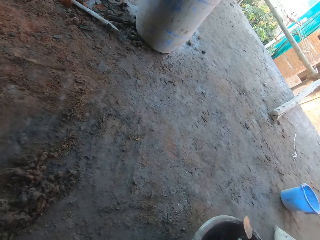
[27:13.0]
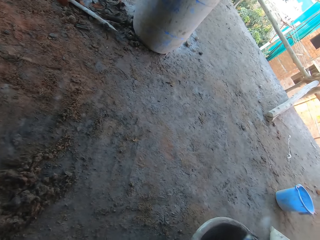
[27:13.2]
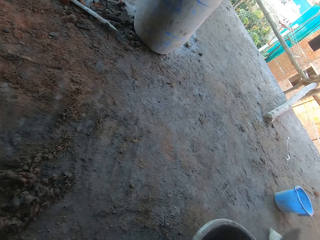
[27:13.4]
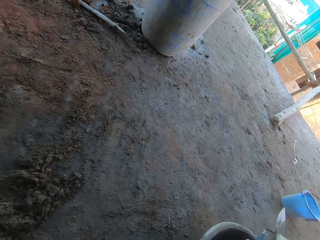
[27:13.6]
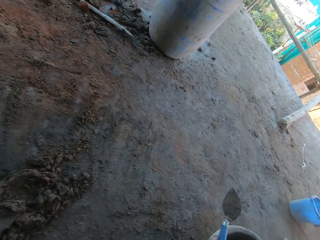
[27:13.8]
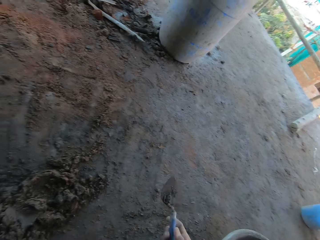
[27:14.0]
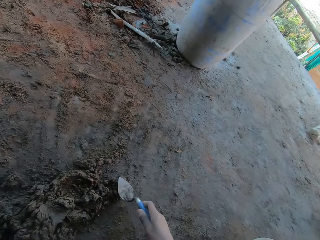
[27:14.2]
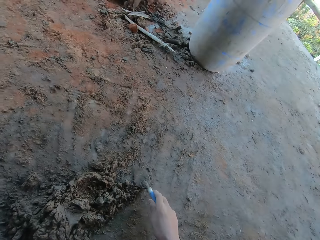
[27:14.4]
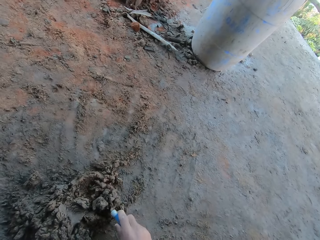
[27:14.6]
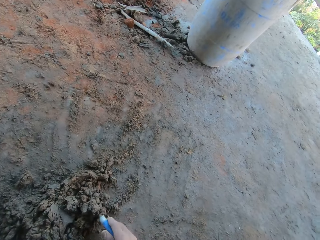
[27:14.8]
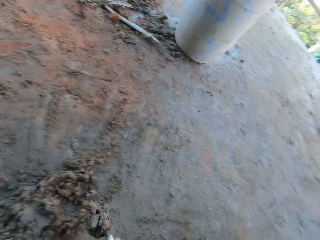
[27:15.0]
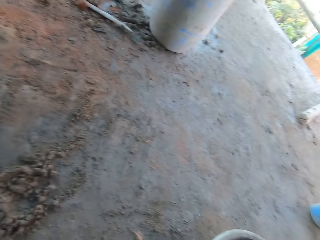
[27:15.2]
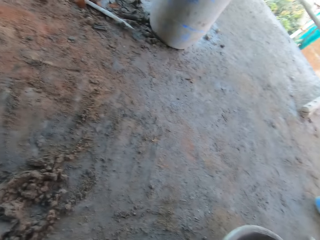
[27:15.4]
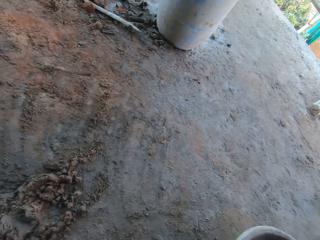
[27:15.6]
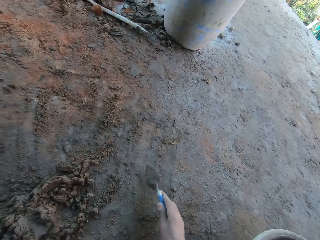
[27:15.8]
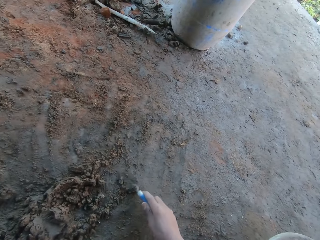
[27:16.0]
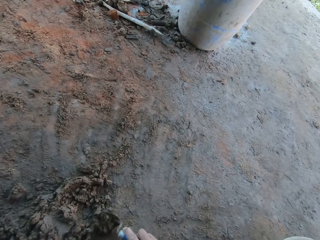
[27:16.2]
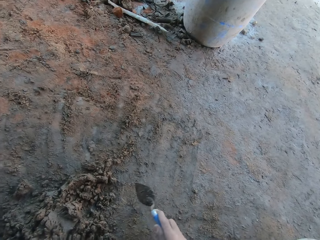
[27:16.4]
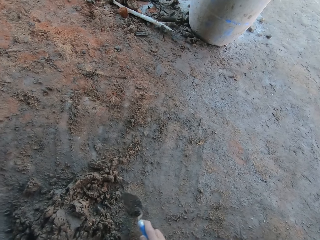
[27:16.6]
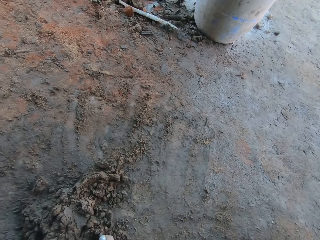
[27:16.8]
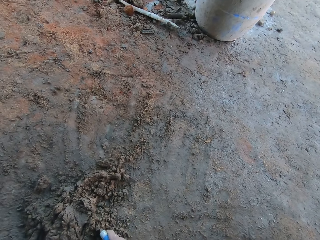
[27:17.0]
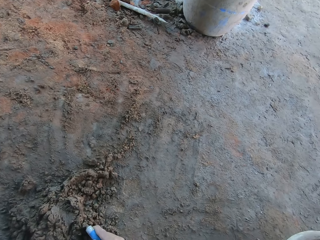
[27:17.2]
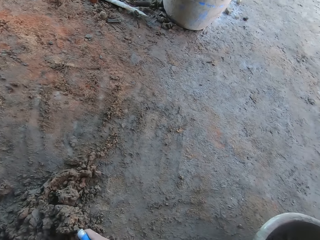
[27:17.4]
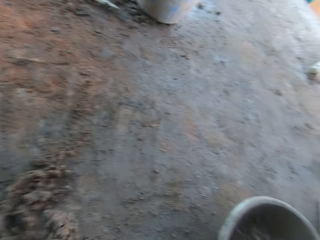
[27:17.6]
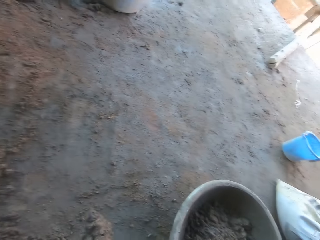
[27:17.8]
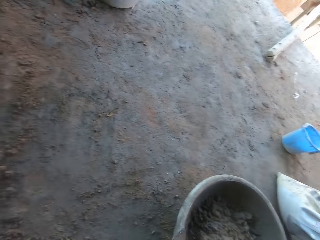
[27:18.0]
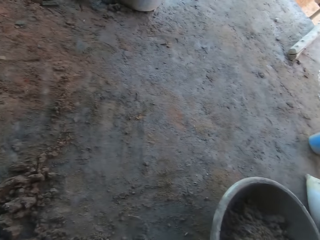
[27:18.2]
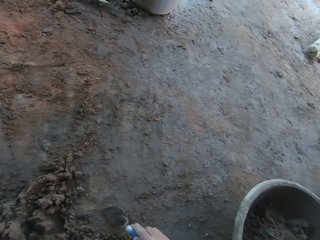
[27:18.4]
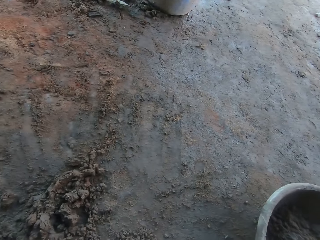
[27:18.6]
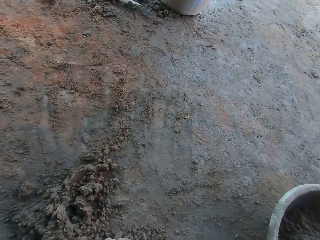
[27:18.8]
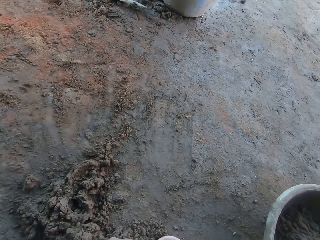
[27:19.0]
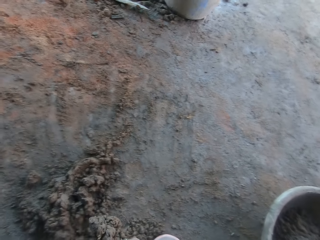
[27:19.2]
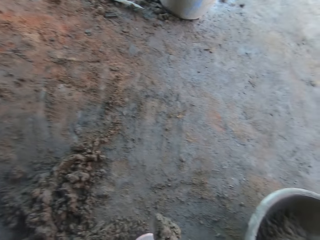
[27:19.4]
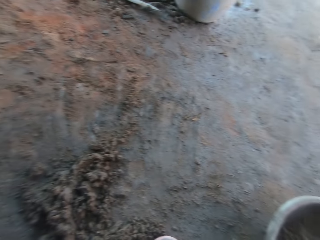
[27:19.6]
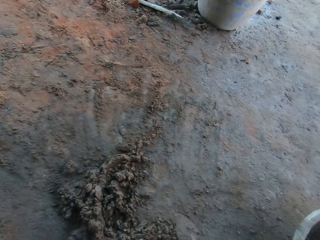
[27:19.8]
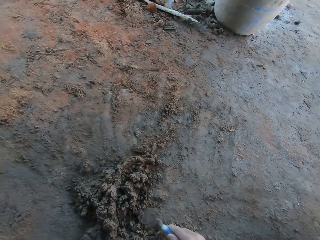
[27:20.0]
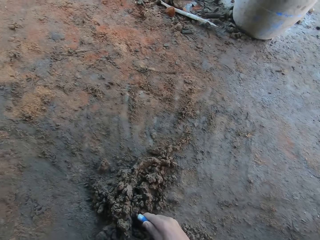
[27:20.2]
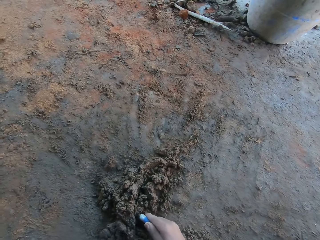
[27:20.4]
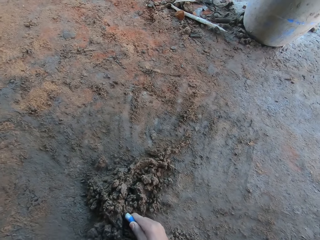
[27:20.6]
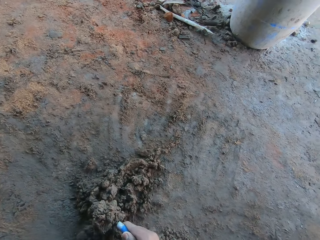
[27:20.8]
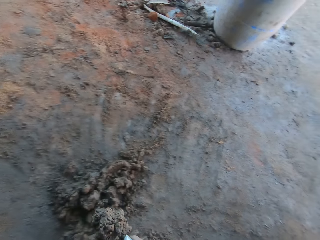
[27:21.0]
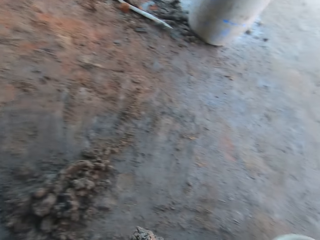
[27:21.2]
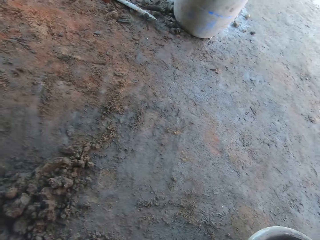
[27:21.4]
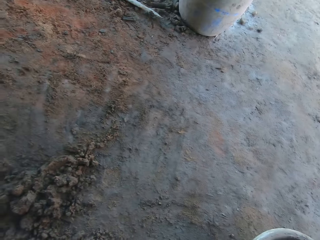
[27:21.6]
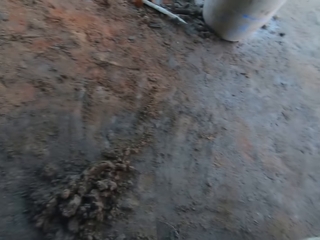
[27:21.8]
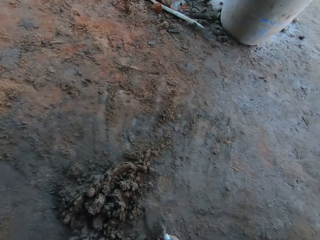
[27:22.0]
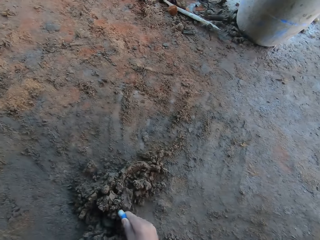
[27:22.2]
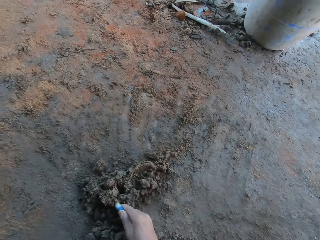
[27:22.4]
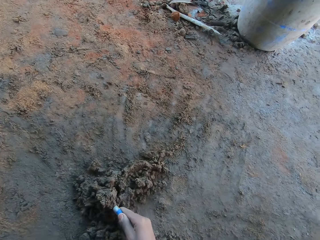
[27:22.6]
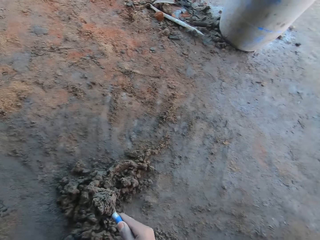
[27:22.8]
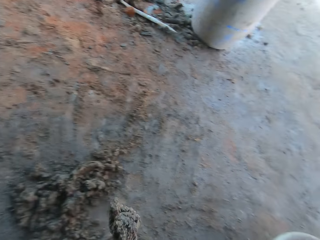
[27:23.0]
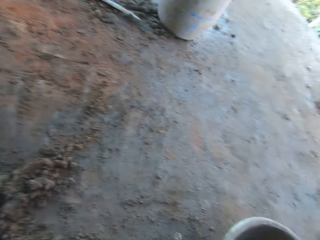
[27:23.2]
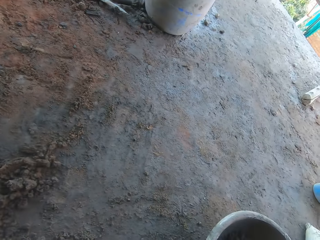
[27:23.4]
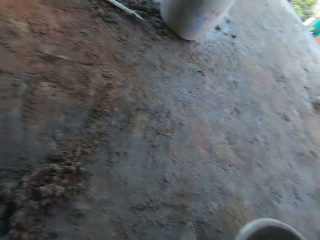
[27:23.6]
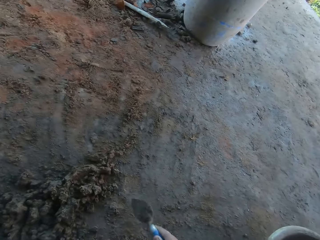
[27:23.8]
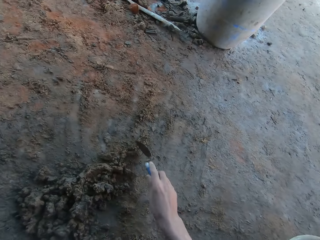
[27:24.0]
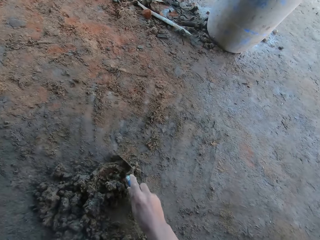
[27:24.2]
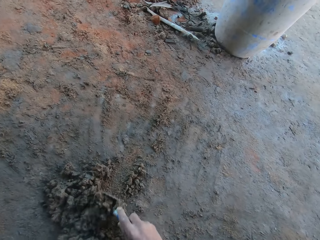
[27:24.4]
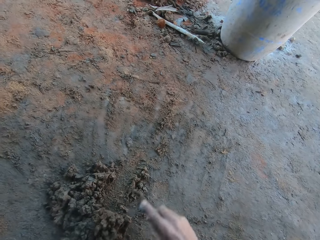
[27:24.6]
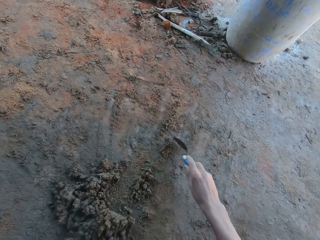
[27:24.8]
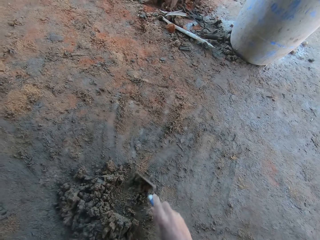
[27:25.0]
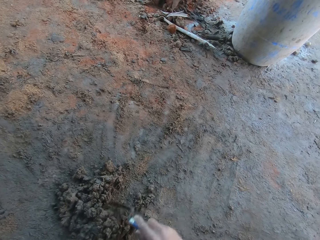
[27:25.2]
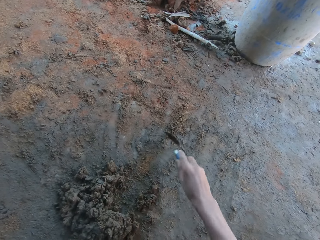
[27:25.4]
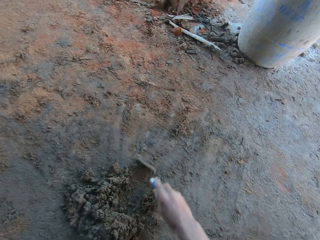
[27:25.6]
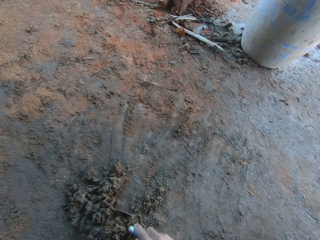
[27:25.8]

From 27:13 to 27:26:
The camera wearer hits the trowel on the bowl with his right hand. He scoops mortar from the floor with the trowel in his right hand. He puts the mortar on the trowel in his right hand in the mortar pan on the floor. He gathers mortar on the floor with the trowel in his right hand. He takes mortar from the floor with the trowel in his right hand. He puts the mortar on the trowel in his right hand in the mortar pan on the floor. He takes mortar from the floor with the trowel in his right hand. He puts the mortar on the trowel in his right hand in the mortar pan on the floor. He takes mortar from the floor with the trowel in his right hand. He puts the mortar on the trowel in his right hand in the mortar pan on the floor. He takes mortar from the floor with the trowel in his right hand. He puts the mortar on the trowel in his right hand in the mortar pan on the floor. He gathers mortar on the floor with the trowel in his right hand.

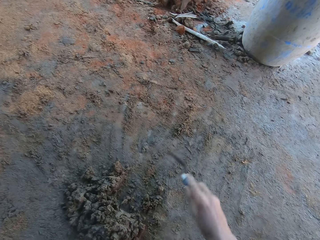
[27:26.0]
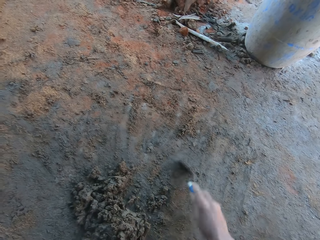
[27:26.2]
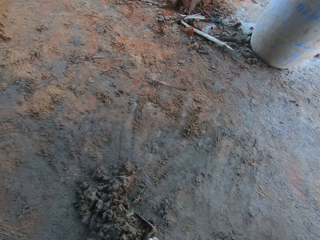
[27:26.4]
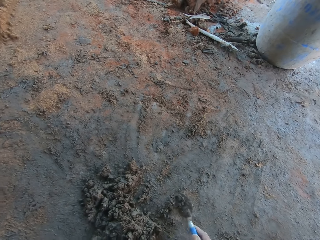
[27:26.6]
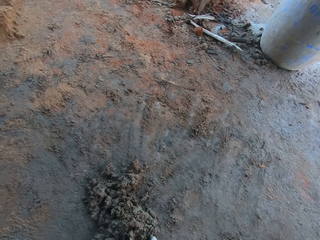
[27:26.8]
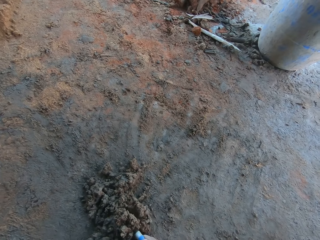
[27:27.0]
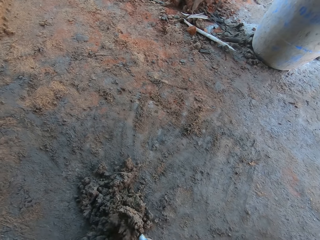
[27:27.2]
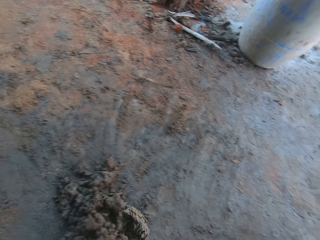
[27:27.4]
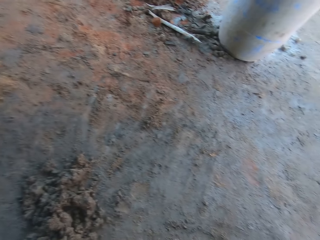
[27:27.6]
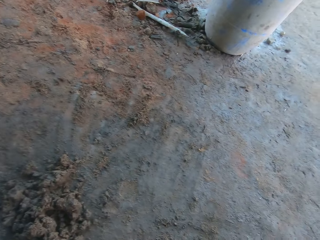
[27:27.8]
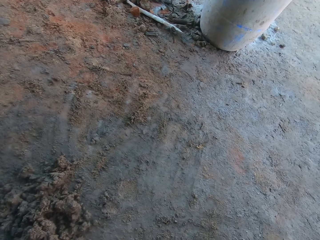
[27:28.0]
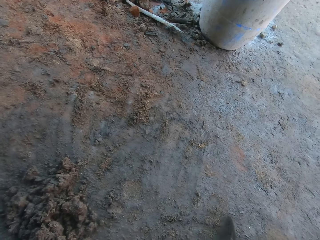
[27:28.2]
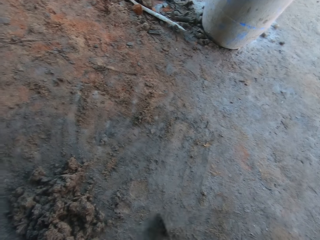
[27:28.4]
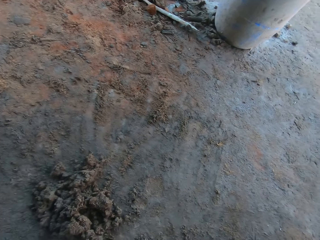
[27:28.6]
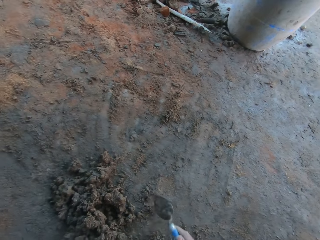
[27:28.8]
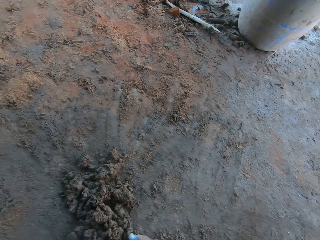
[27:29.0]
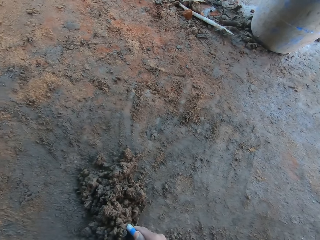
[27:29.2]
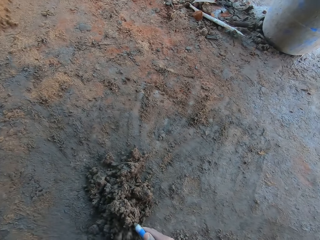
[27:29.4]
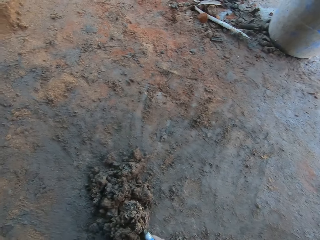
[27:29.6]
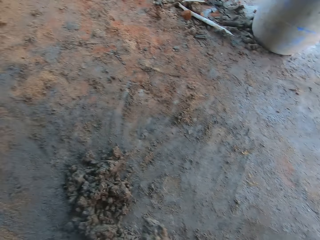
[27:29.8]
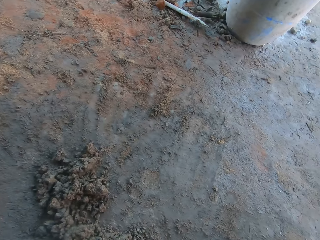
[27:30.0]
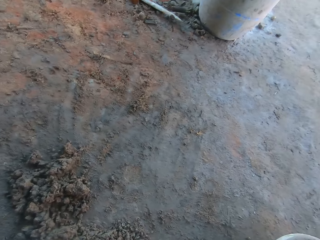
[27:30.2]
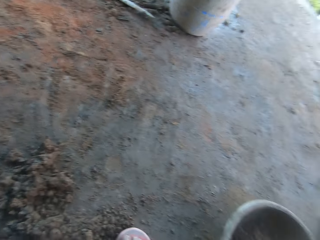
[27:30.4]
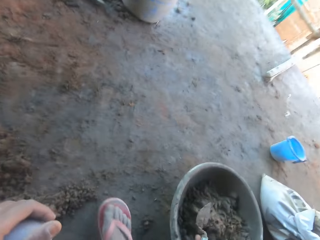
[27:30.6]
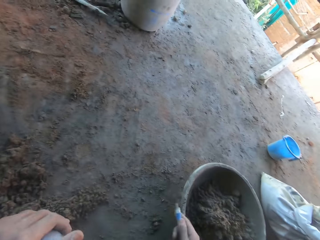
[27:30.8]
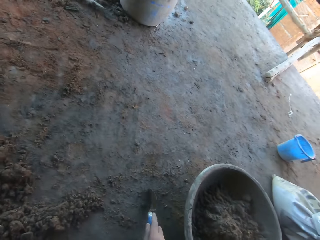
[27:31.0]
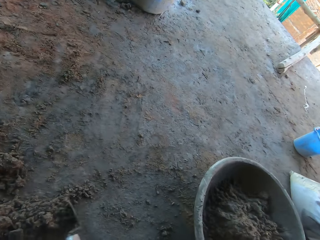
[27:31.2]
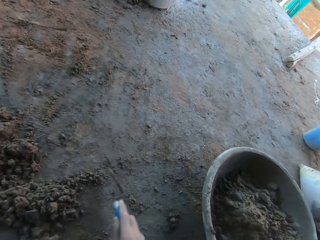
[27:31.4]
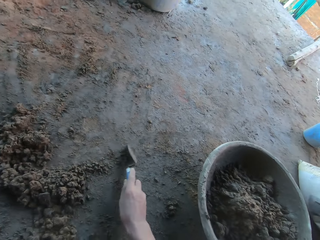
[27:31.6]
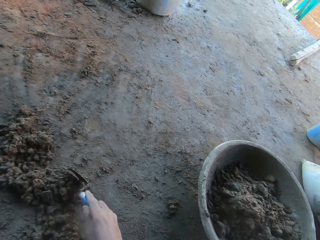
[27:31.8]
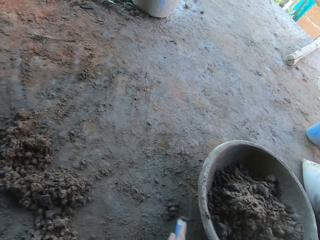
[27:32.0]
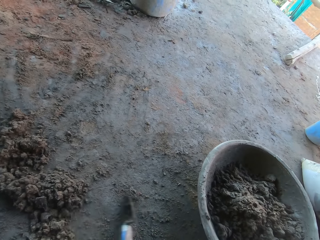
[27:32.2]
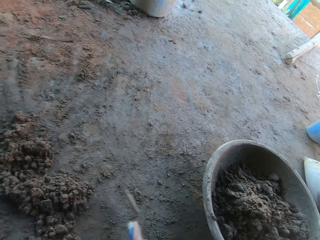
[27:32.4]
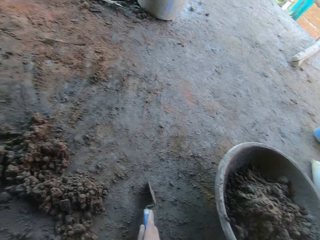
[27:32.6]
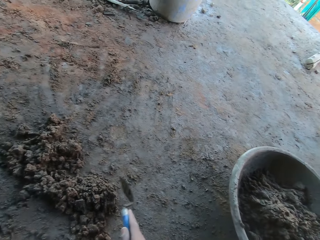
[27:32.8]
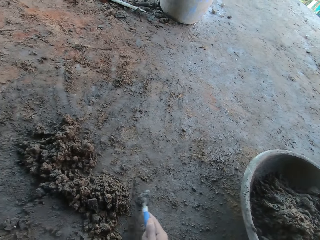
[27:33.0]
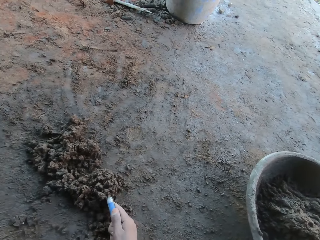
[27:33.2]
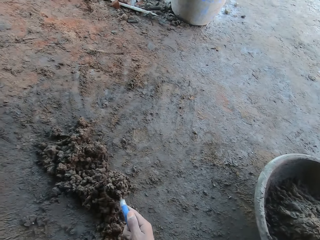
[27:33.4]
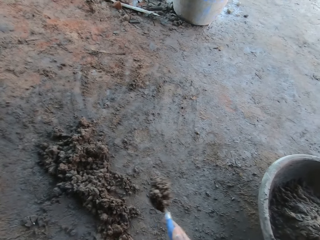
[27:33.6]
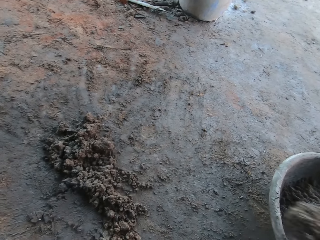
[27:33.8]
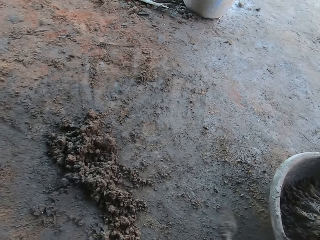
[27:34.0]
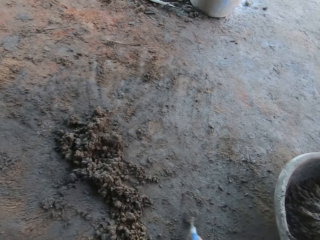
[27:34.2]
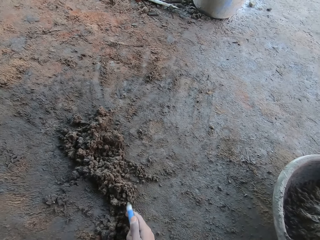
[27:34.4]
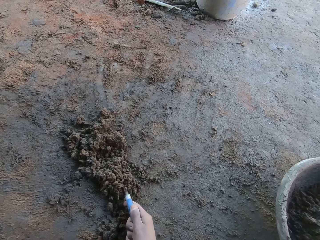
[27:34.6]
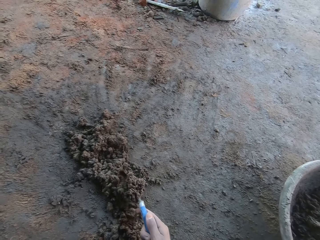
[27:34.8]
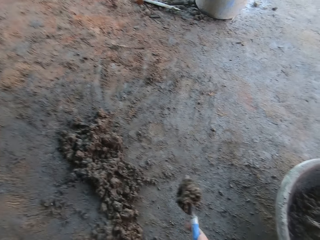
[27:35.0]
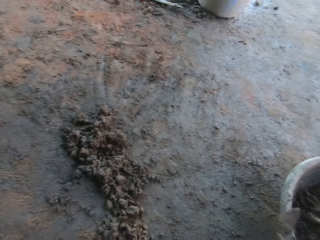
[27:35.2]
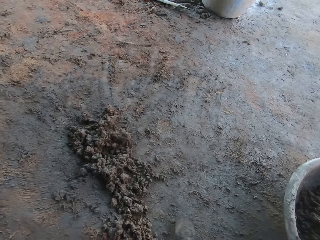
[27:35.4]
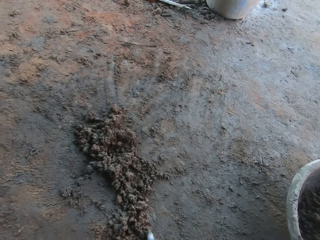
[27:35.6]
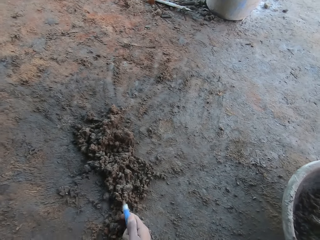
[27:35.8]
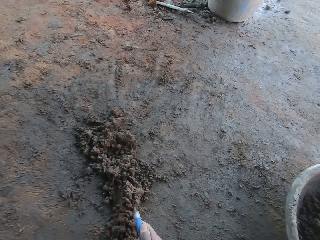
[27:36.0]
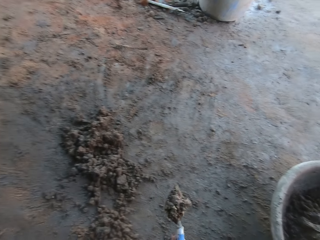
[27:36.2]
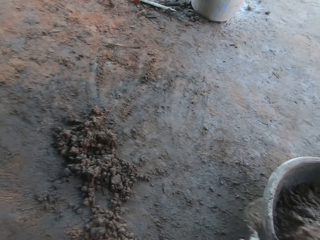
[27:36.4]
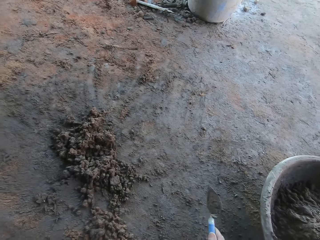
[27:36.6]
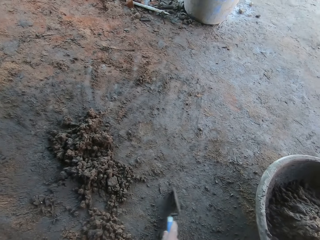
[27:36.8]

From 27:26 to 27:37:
The camera wearer scrubs the ground. He takes mortar from the floor with the trowel in his right hand and puts the mortar on the trowel in his right hand in the mortar pan on the floor. He gathers the mortar on the floor with the trowel in his right hand. He takes the mortar from the floor with the trowel in his right hand and puts the mortar on the trowel in his right hand in the mortar pan on the floor. He gathers the mortar on the floor with the trowel in his right hand. He scrubs the ground. He takes the mortar from the floor with the trowel in his right hand and puts the mortar on the trowel in his right hand in the mortar pan on the floor. He takes the mortar from the floor with the trowel in his right hand and puts the mortar on the trowel in his right hand in the mortar pan on the floor. He takes the mortar from the floor with the trowel in his right hand and puts the mortar on the trowel in his right hand in the mortar pan on the floor.
